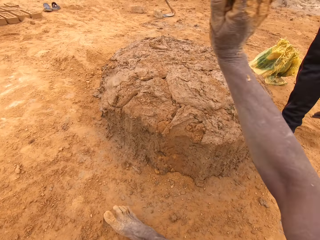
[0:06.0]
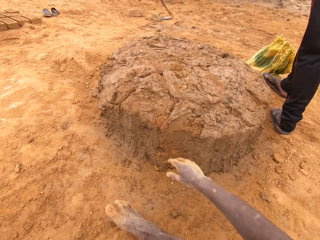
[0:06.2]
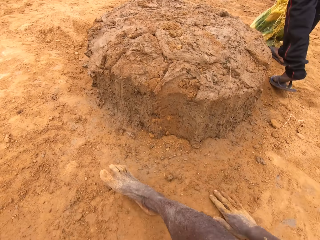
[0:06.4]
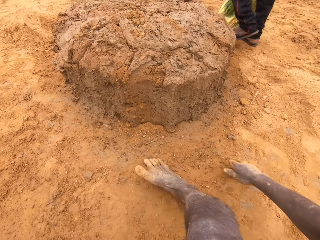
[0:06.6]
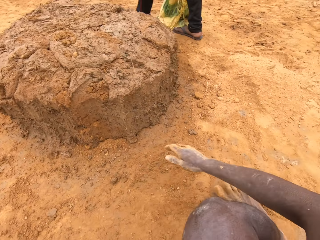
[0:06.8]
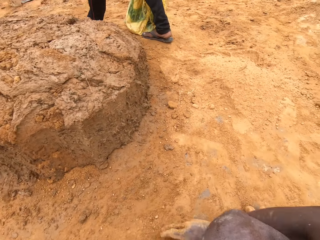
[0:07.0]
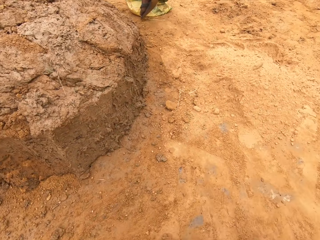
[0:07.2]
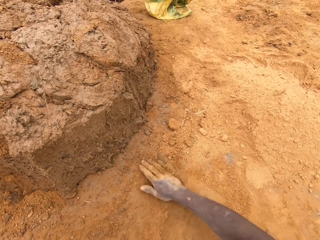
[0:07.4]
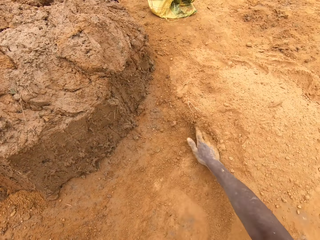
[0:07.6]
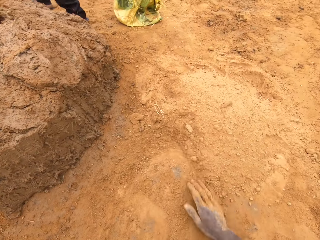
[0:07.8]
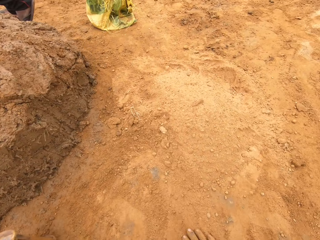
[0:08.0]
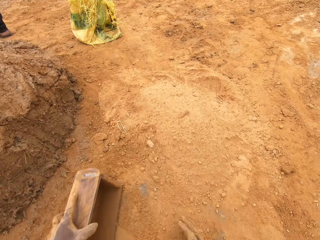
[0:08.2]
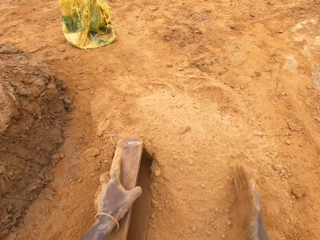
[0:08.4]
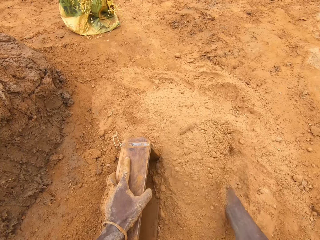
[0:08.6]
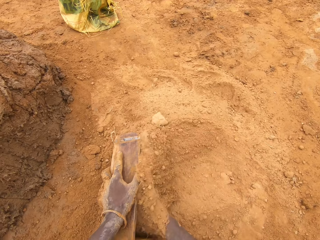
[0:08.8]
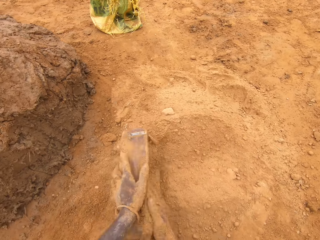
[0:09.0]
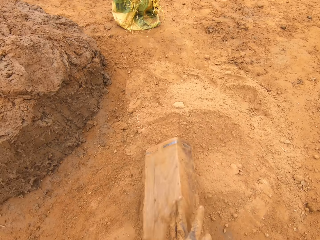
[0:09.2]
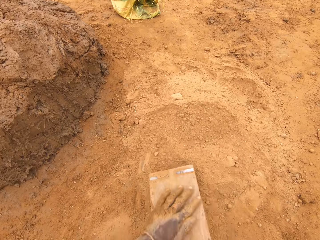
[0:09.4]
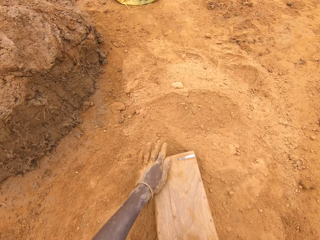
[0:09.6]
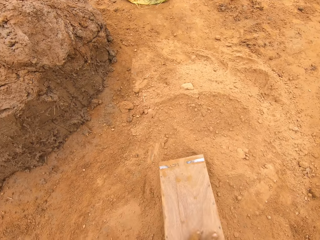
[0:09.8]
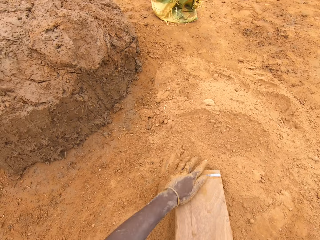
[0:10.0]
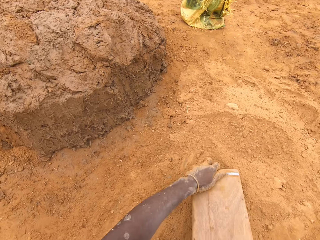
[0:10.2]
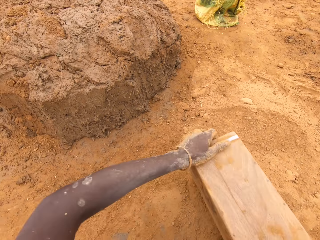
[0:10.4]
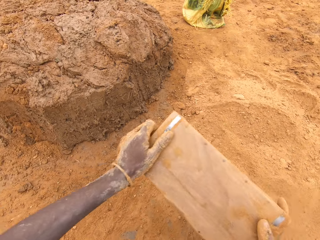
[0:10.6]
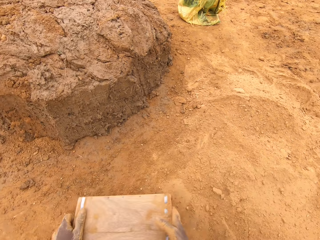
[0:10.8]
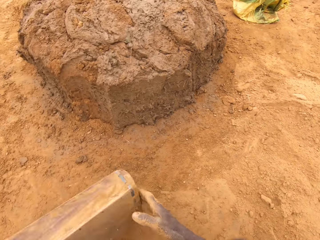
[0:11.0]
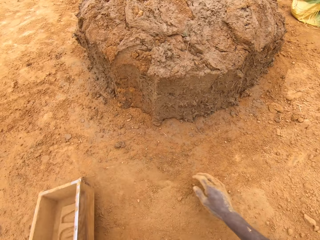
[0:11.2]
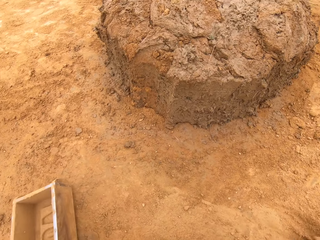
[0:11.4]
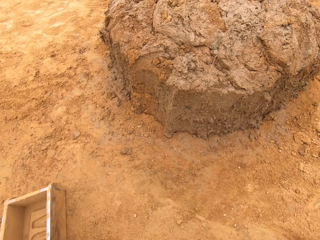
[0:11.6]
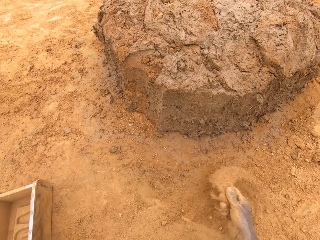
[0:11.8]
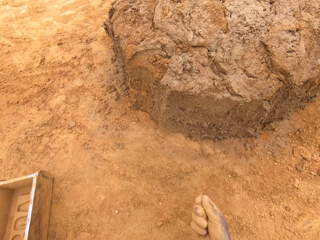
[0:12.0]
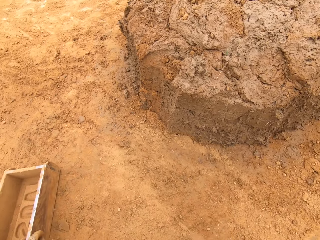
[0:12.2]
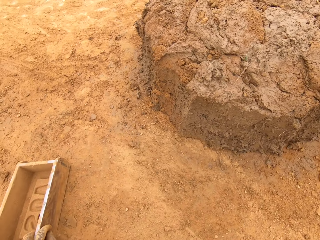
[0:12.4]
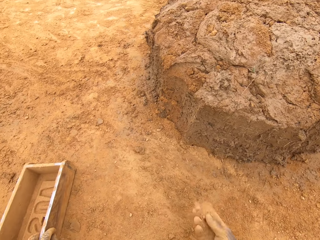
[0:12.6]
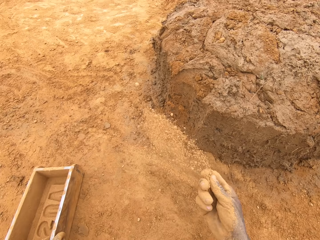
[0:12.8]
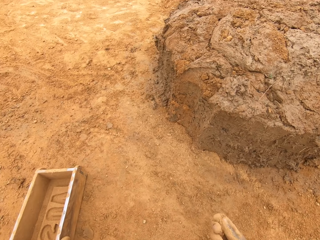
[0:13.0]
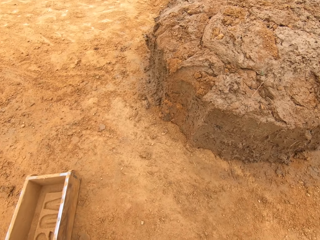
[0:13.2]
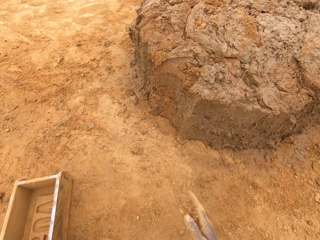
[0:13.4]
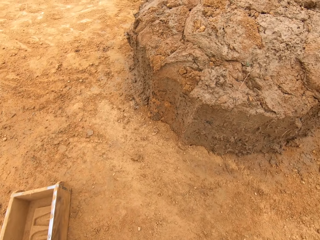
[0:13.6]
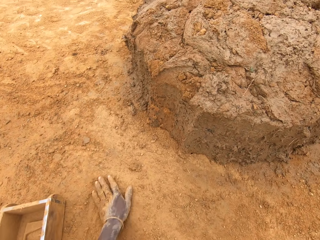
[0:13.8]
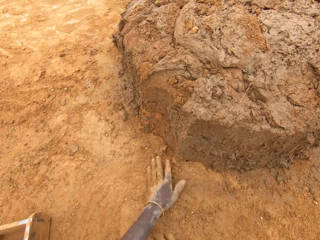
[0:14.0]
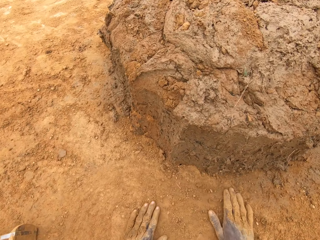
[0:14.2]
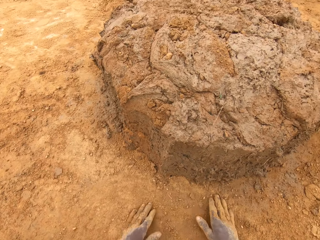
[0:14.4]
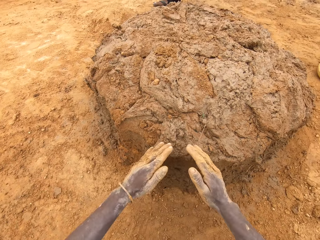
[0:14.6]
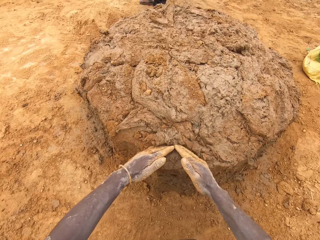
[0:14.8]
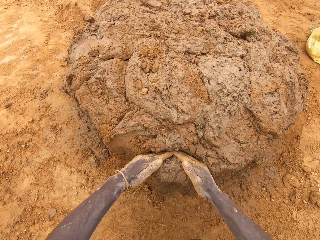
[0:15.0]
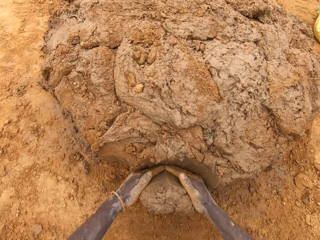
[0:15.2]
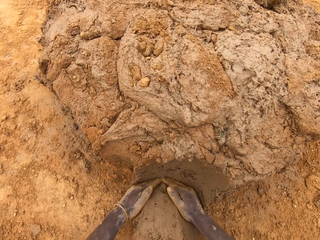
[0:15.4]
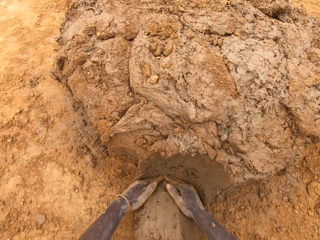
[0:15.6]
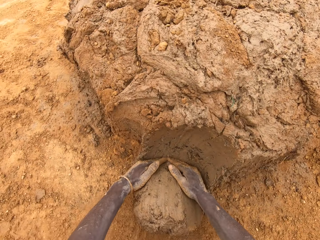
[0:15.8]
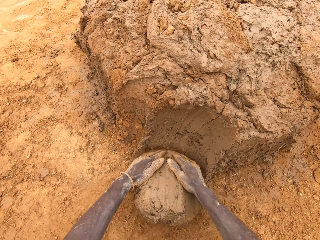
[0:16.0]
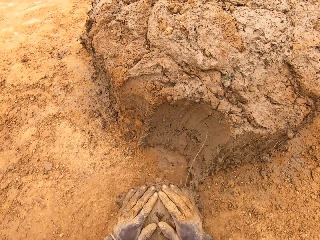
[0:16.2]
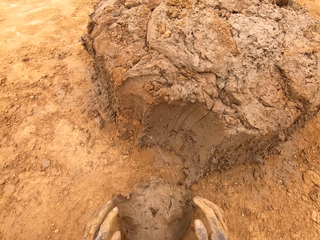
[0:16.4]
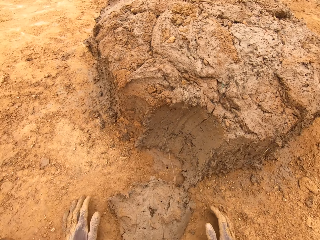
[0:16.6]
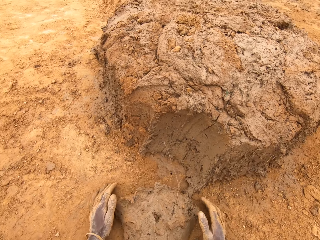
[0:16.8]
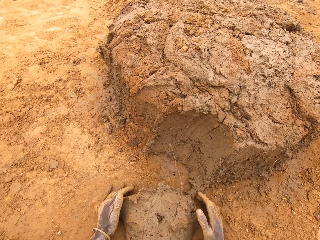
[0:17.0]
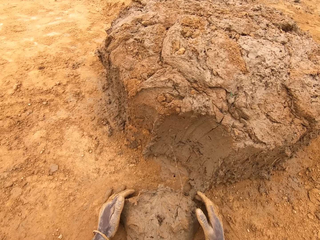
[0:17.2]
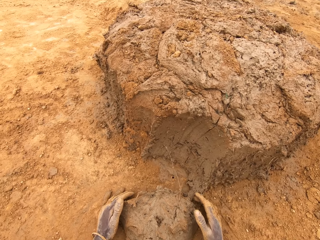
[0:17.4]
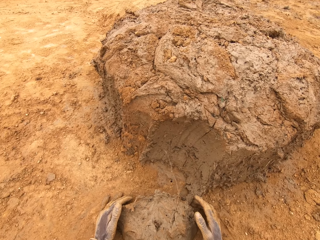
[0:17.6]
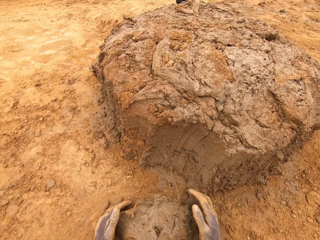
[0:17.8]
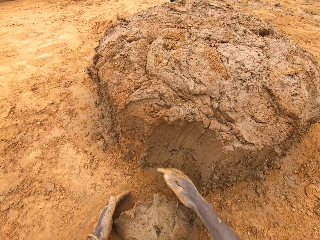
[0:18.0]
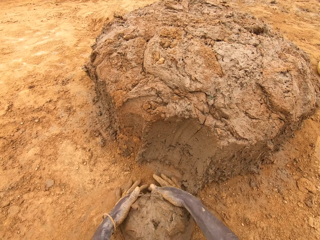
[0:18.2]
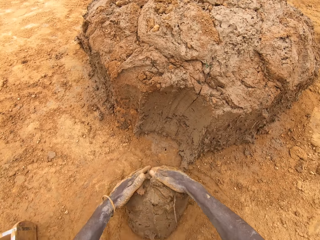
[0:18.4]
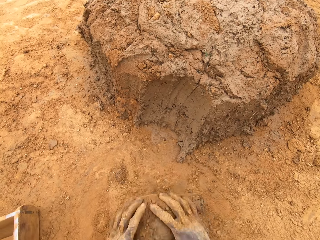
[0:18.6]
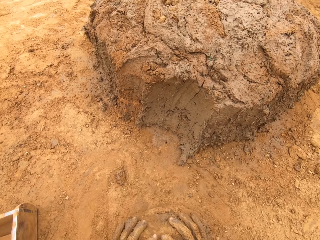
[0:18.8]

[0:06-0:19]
The camera wearer throws mud on the heap of mud. They put sand in a brick mould or brick maker and rub on the back of the brick maker. They pour sand from the brick mould. They spread the sand on the ground. They cut off a piece of the heap with both hands. They mould the mud.

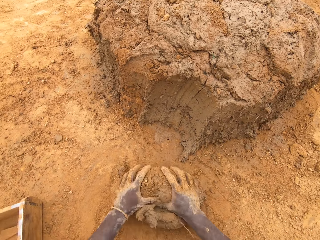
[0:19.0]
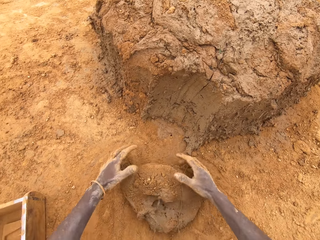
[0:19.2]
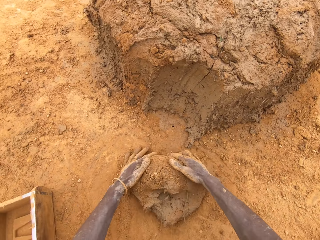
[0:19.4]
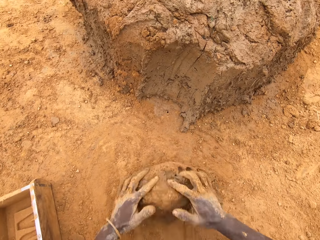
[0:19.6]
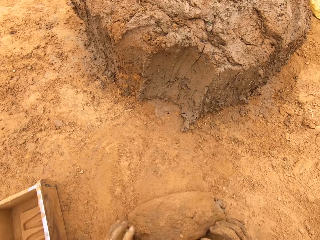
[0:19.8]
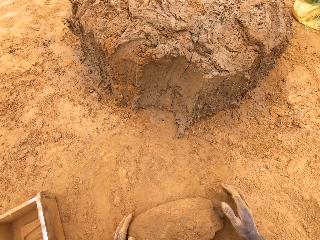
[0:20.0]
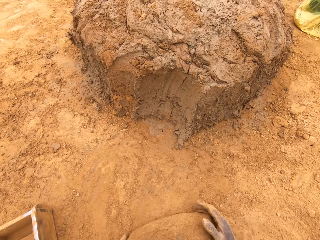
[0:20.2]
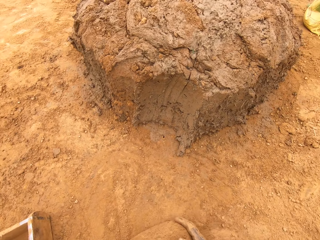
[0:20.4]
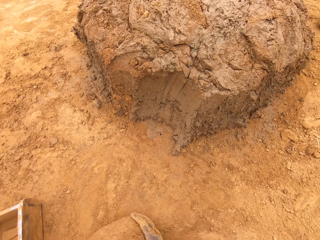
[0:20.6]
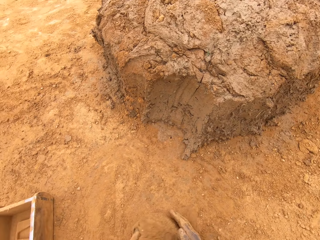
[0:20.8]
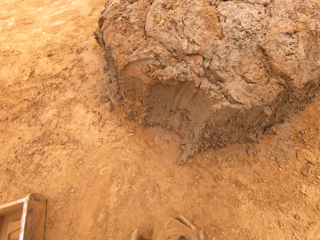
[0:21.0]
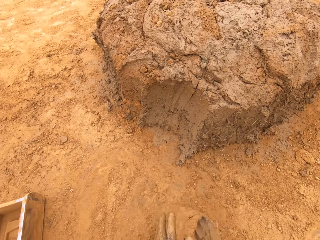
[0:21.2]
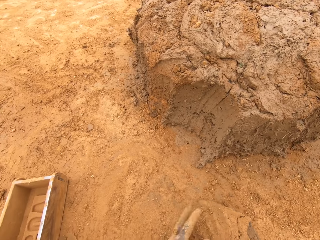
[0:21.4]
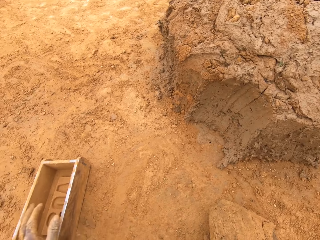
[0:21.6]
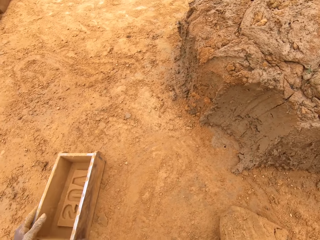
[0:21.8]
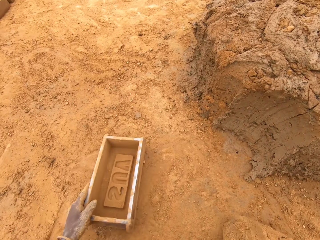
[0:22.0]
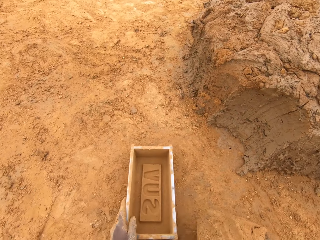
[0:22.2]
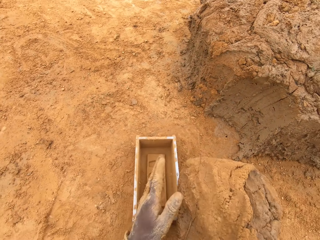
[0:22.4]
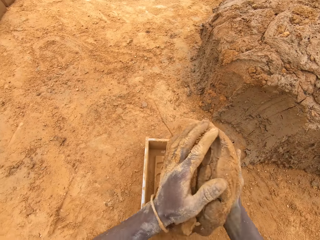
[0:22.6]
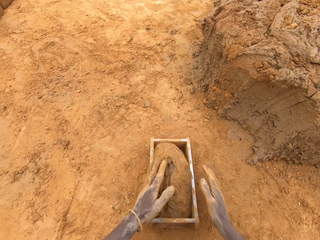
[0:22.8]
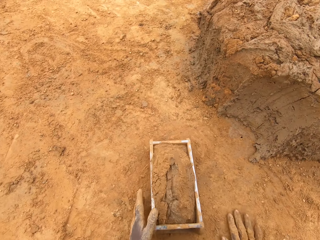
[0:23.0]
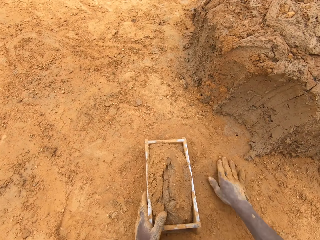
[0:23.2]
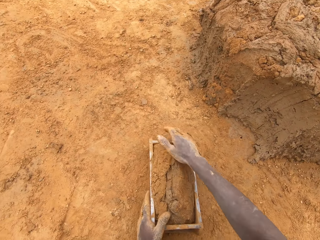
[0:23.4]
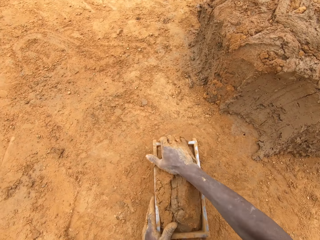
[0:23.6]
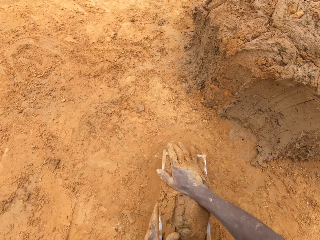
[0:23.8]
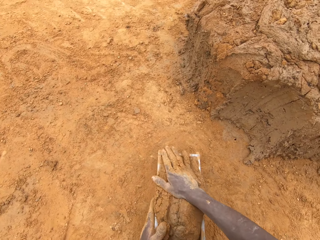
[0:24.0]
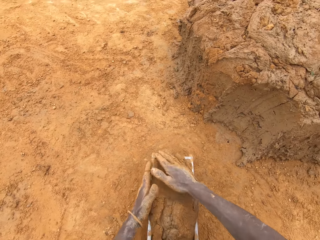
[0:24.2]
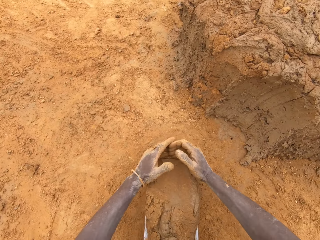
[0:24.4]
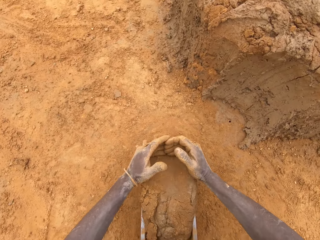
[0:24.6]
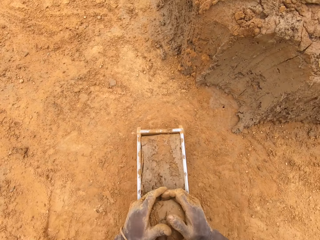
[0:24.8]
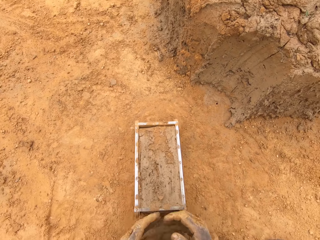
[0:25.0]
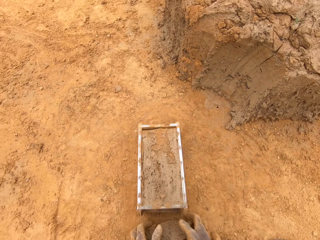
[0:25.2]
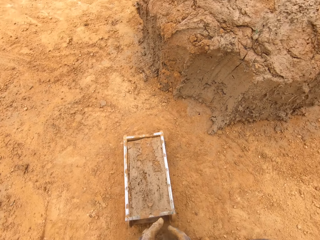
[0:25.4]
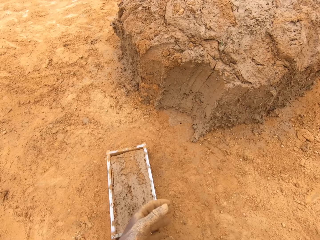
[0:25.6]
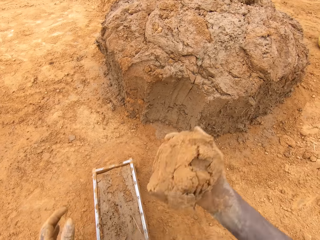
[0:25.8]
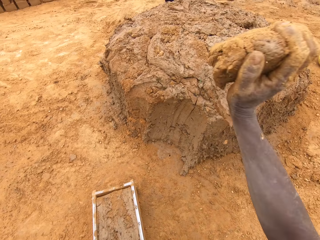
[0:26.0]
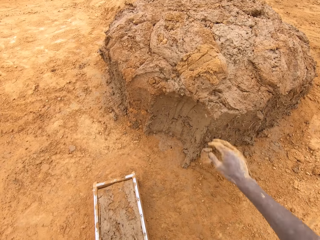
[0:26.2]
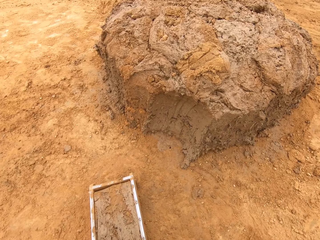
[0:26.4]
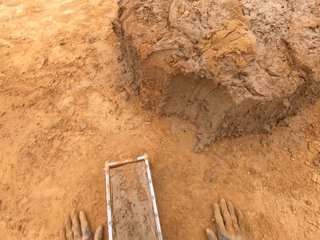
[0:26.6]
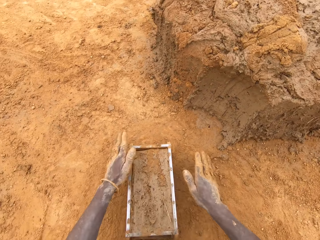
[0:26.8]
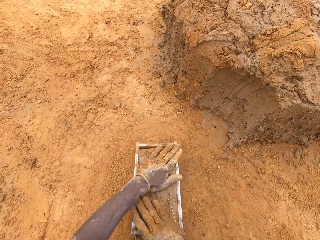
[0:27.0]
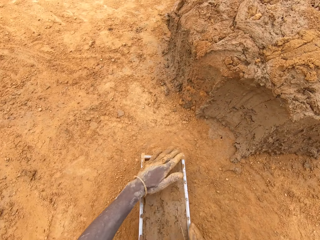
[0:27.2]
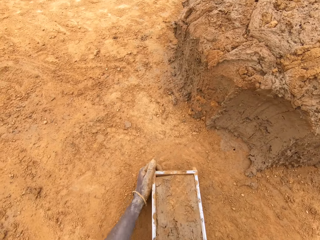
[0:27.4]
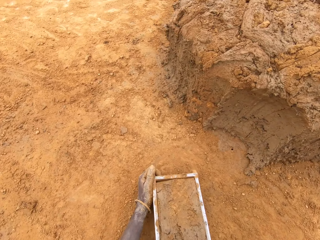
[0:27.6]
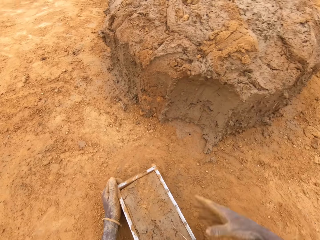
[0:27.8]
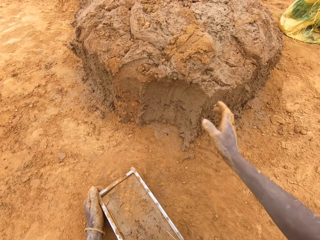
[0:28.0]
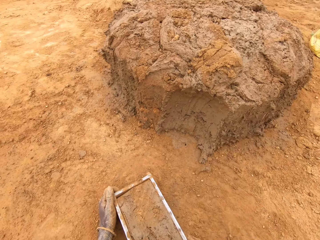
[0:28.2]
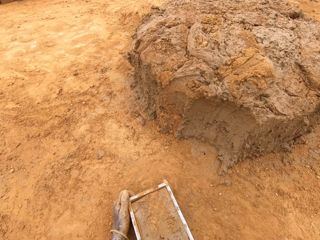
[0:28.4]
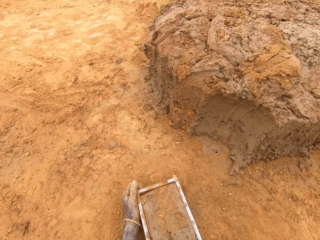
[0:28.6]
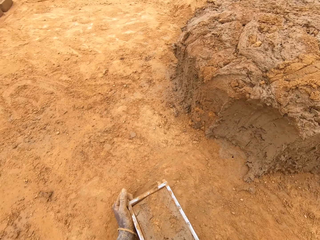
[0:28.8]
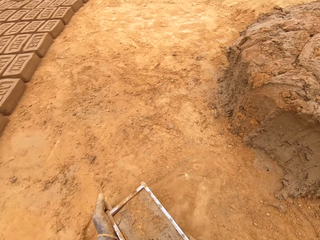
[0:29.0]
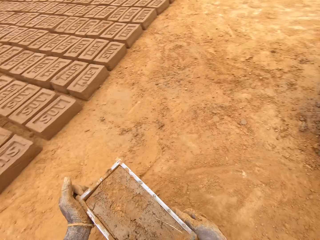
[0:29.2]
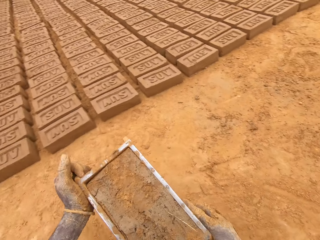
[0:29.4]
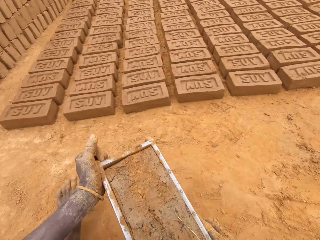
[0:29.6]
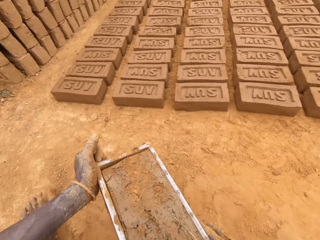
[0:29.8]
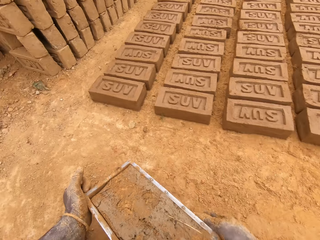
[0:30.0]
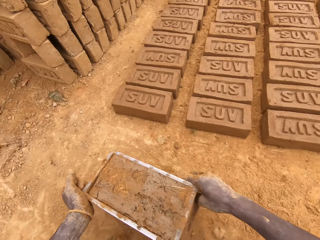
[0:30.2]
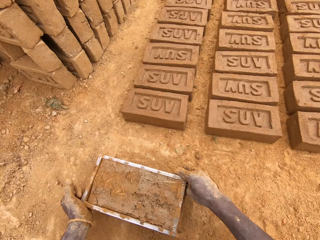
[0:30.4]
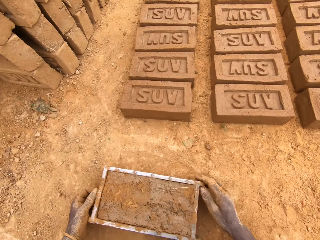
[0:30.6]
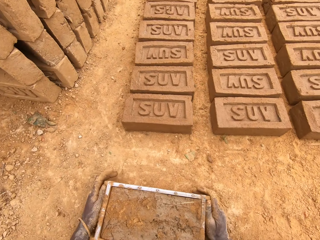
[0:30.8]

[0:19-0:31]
The camera wearer rolls the mud on the ground. They move the brick maker closer. They drop the mud into the brick maker. They press on the mud. They cut the mud in the brick mould. They remove the excess mud. They throw the excess mud onto the heap. They carry up the mud.
